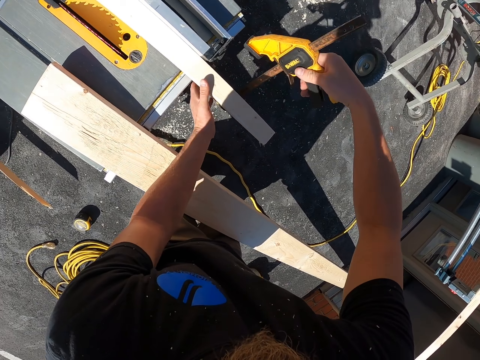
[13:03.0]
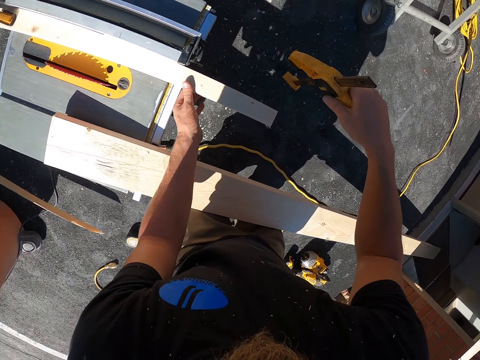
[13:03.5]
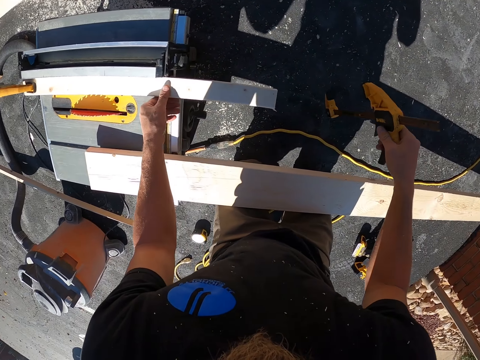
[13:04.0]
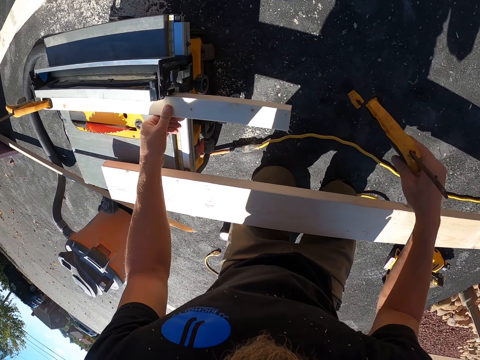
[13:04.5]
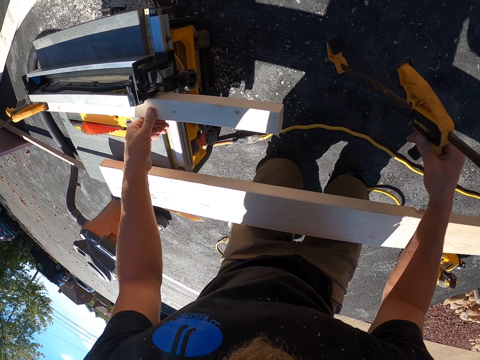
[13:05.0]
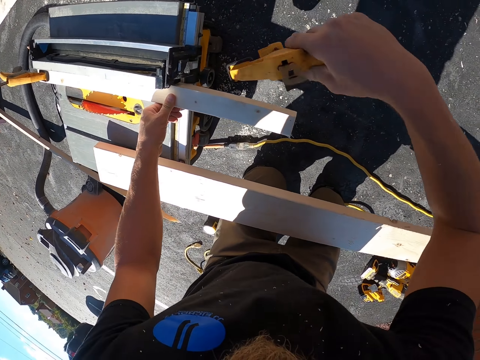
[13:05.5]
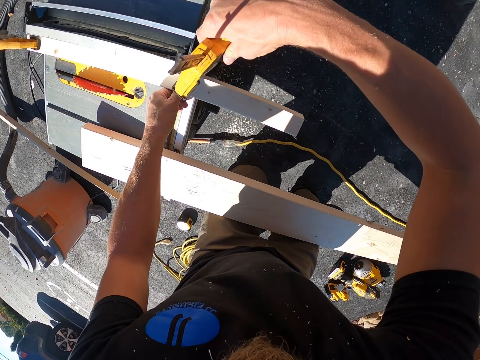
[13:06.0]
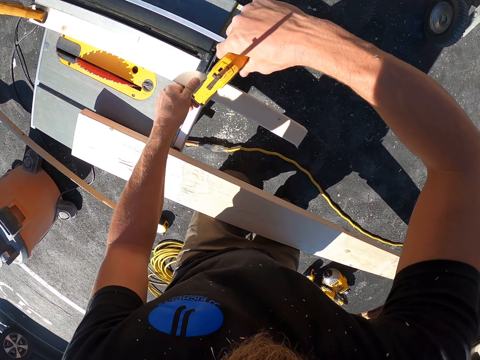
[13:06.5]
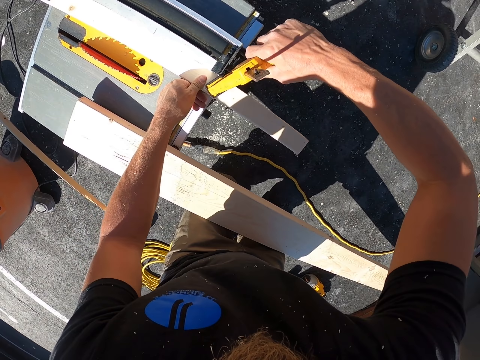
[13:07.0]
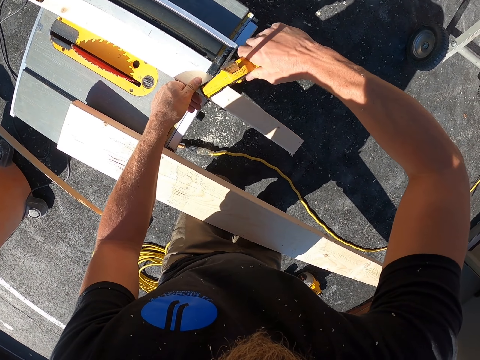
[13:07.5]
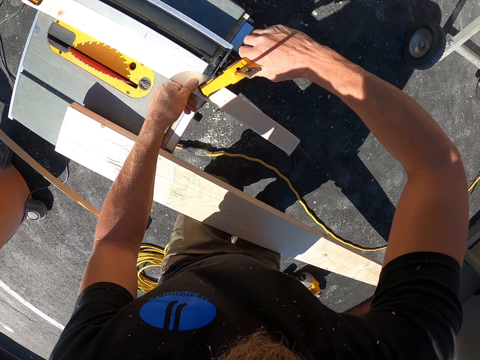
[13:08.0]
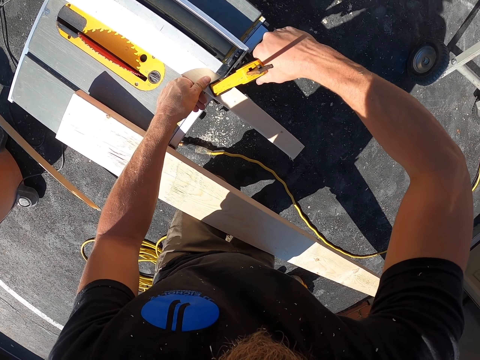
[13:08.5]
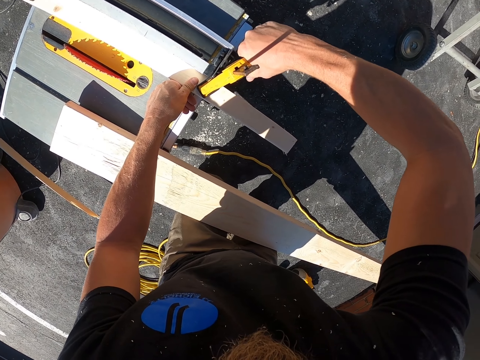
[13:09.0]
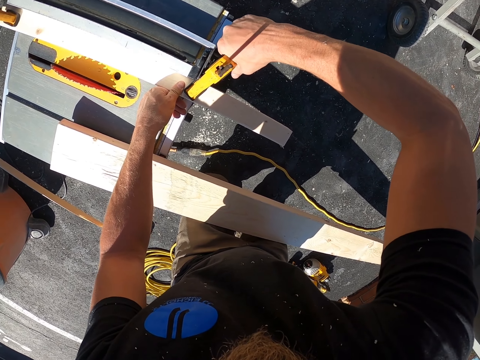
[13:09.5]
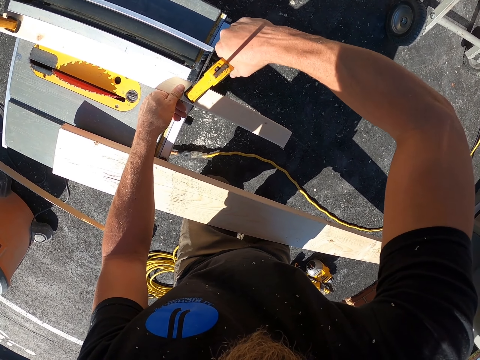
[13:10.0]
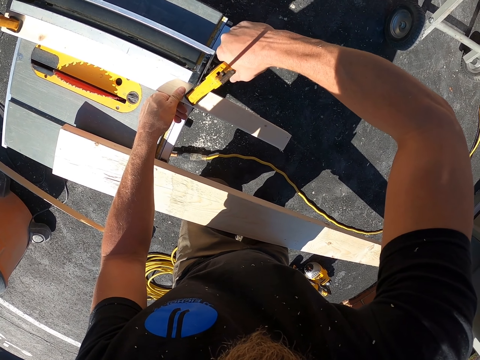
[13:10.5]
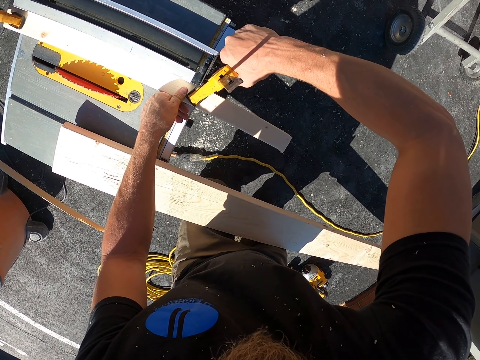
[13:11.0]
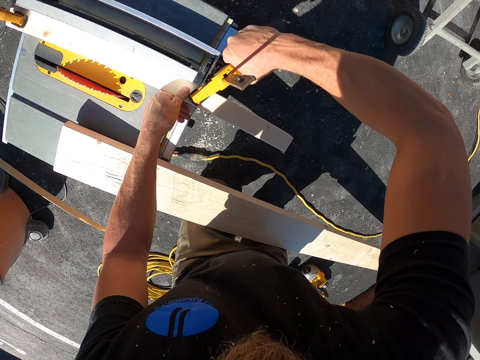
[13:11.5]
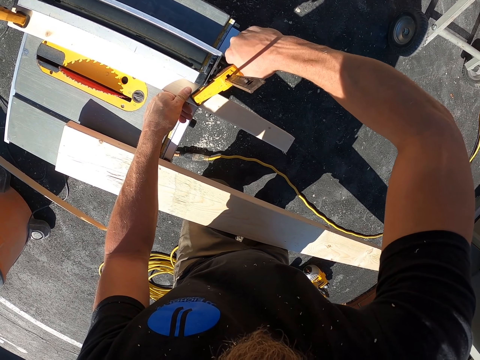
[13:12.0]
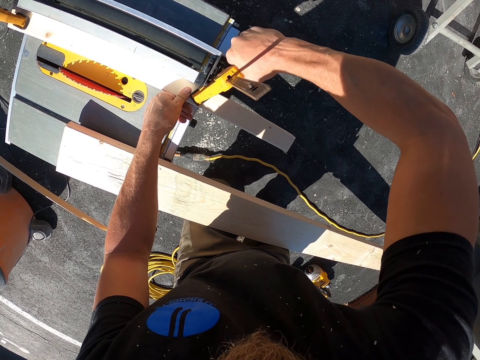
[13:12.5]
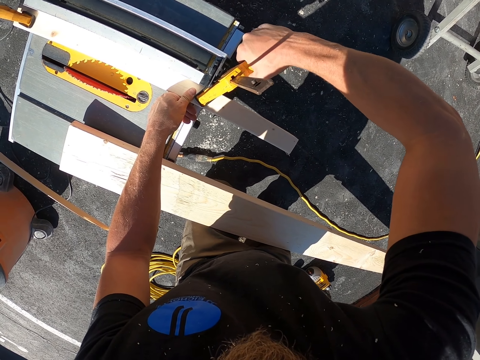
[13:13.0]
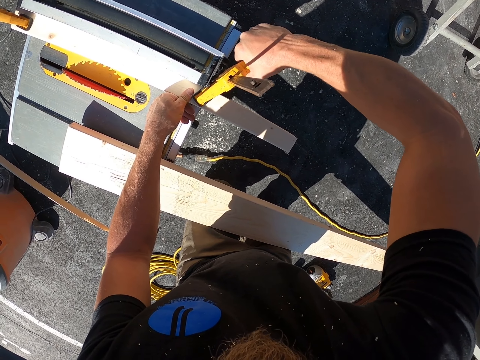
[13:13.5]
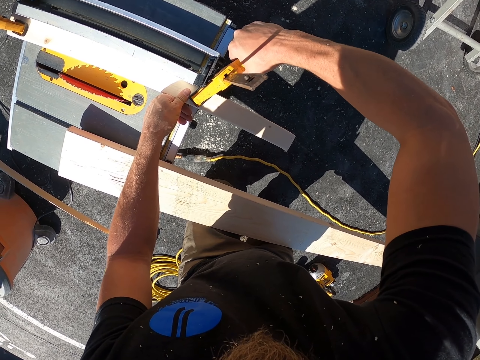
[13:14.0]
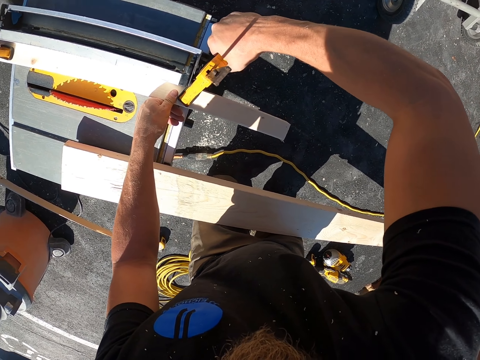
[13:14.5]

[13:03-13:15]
The camera wearer holds the wood with the hand. They hold the wood holder. They hold the wood with the holder. They adjust the saw on the wood.

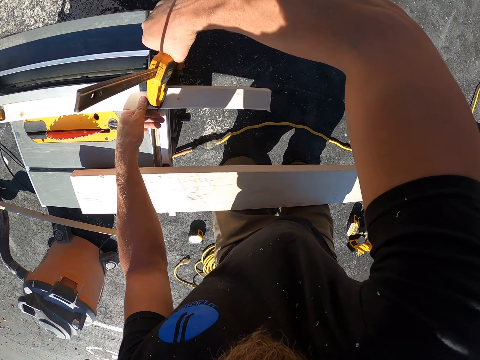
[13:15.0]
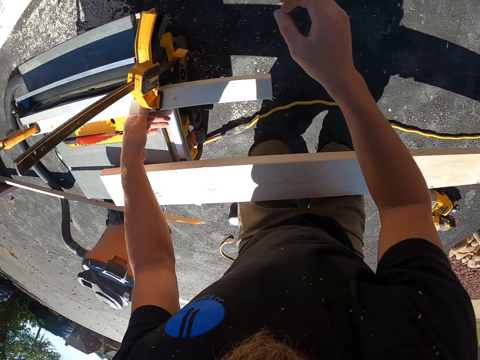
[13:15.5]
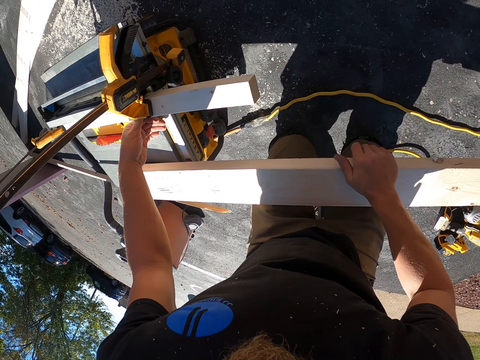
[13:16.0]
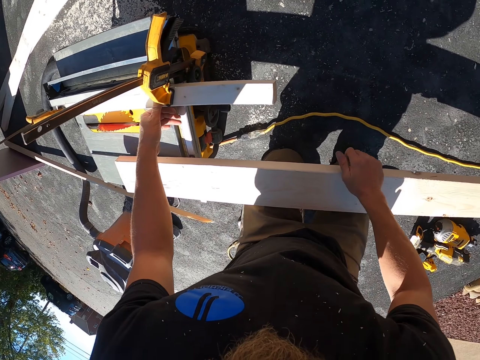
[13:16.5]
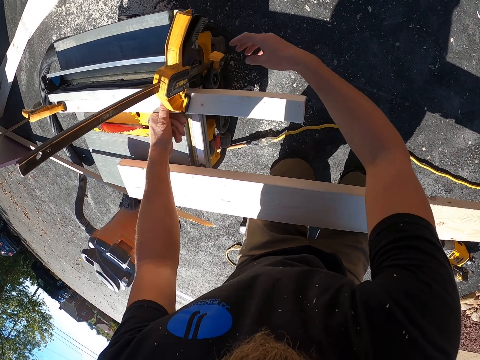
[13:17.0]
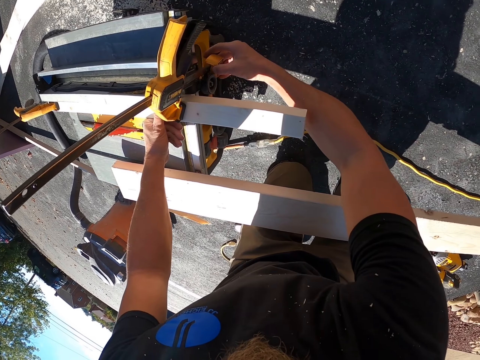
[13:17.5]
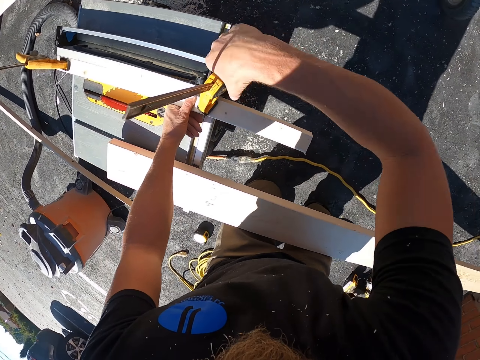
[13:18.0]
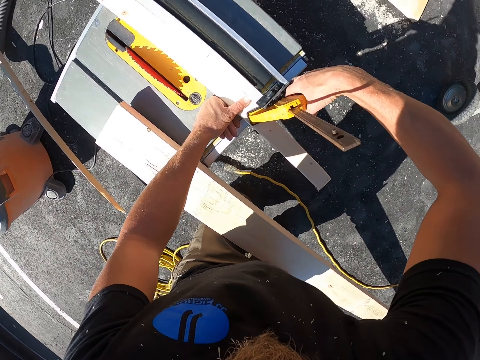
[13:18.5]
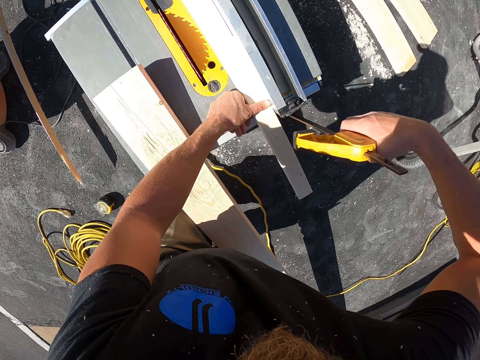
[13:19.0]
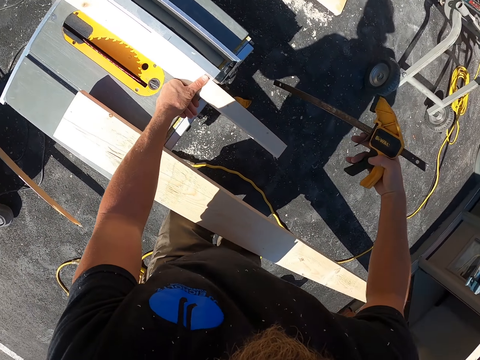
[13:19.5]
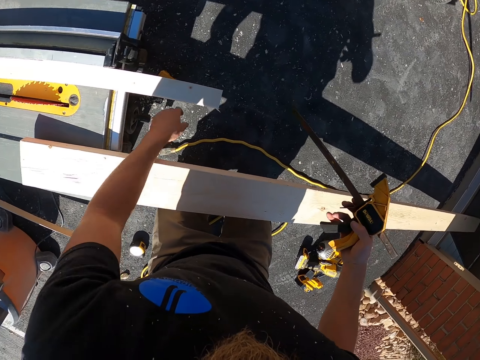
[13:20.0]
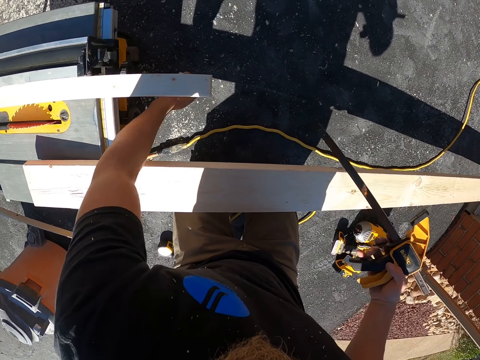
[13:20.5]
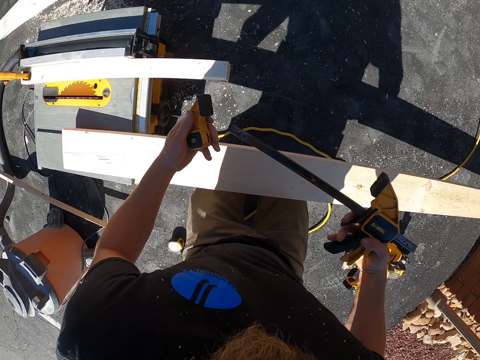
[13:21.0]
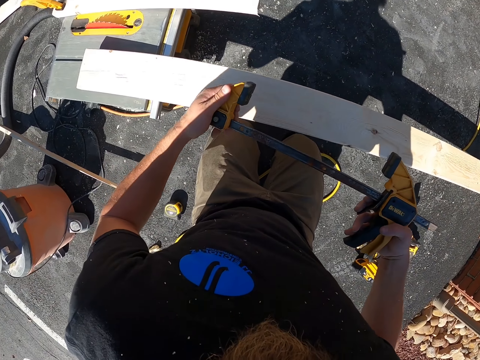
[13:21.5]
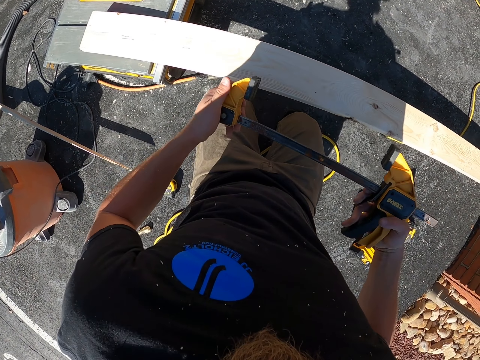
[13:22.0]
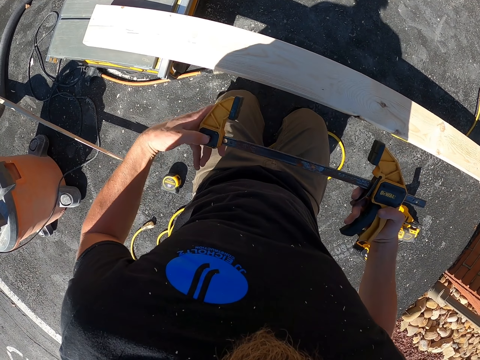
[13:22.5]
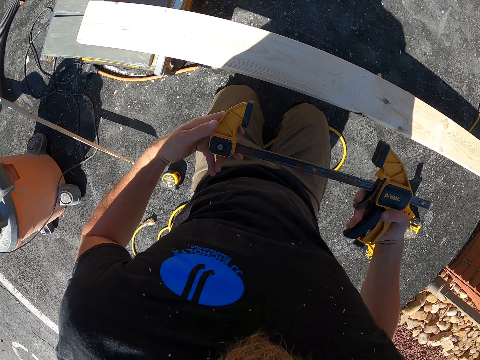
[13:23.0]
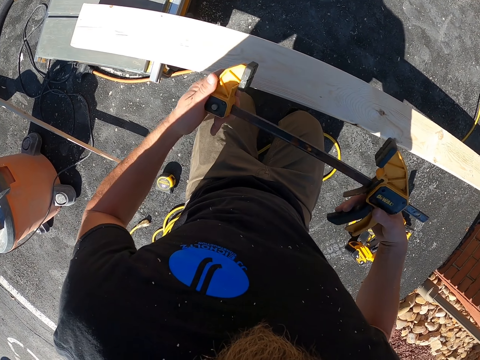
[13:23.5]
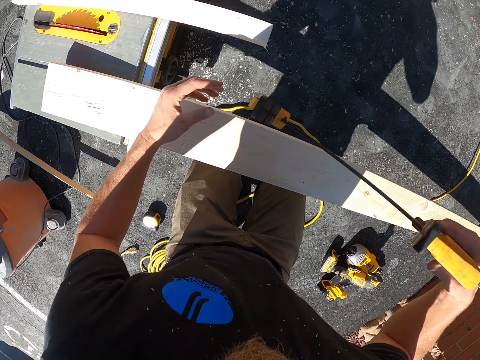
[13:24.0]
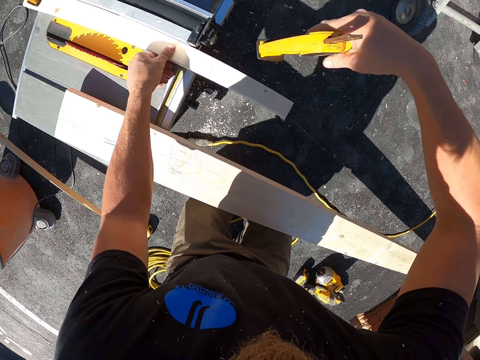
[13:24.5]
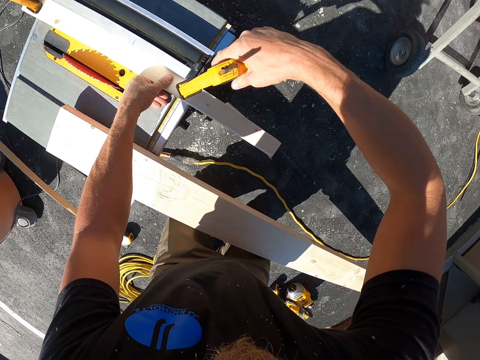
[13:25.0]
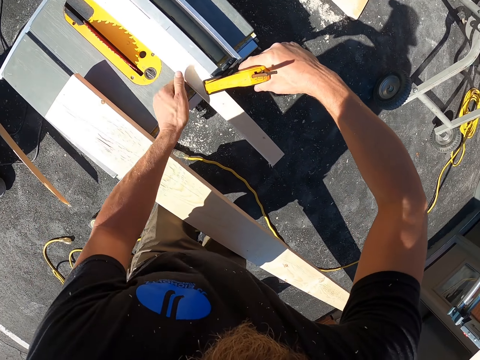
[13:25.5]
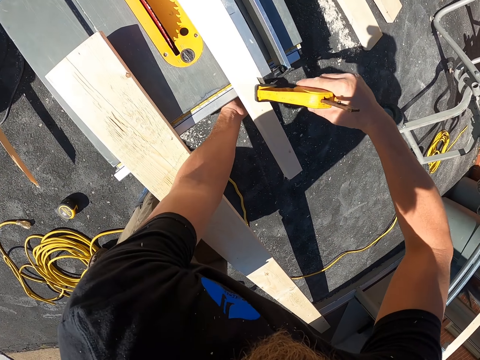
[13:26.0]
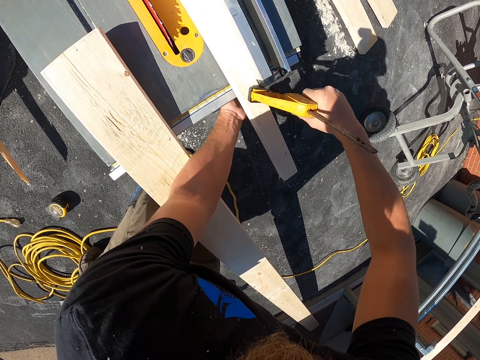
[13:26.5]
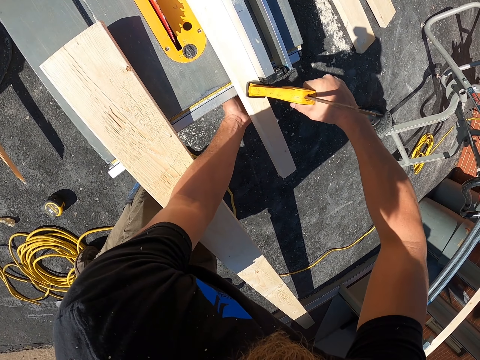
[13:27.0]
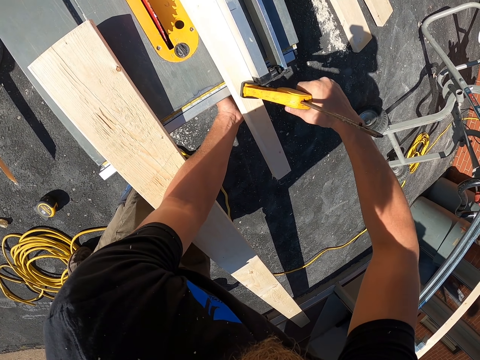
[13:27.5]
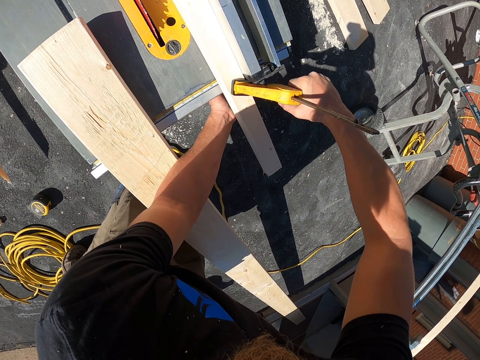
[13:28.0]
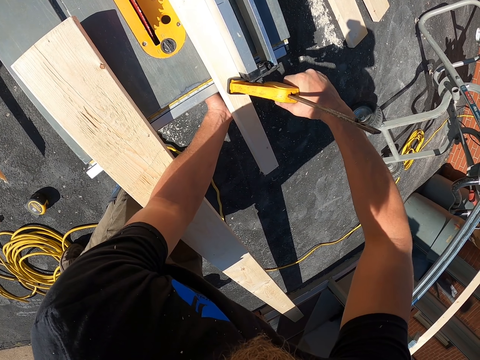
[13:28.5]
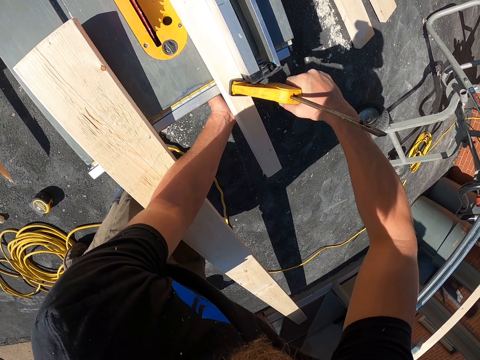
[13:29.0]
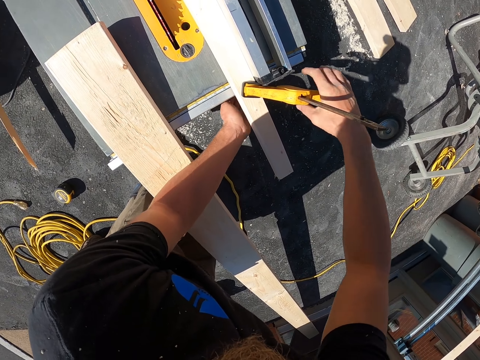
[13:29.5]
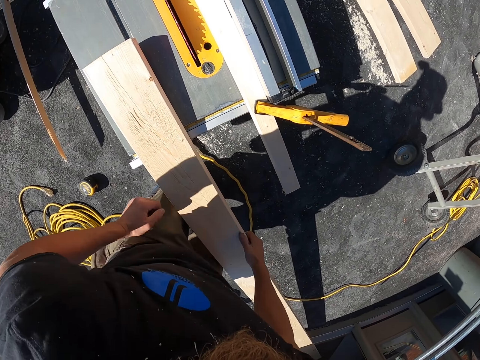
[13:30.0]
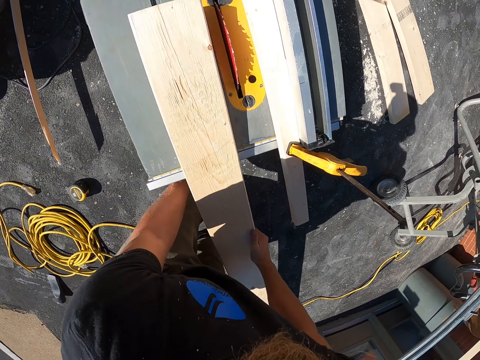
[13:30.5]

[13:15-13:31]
The camera wearer looks at the wood. They remove the saw or holder on the wood. They pick part of the saw from the ground. They fix something on the wood holder. They assemble the saw. They hold the wood with the hand. They place the saw on the wood. They hold the wood with the holder. They fix the saw to the wood with the hand. They hold the wood with the hand. They put something under the cutting machine.
